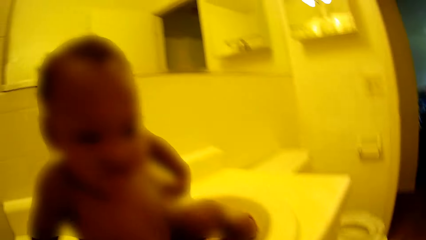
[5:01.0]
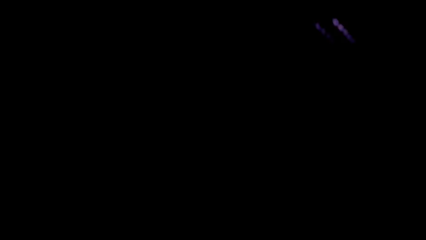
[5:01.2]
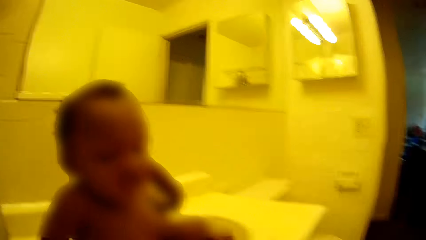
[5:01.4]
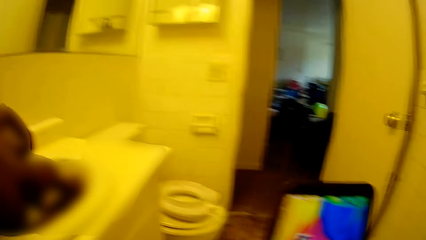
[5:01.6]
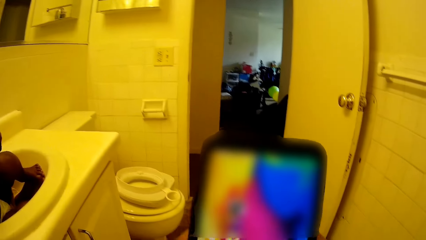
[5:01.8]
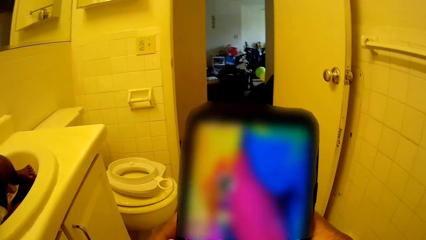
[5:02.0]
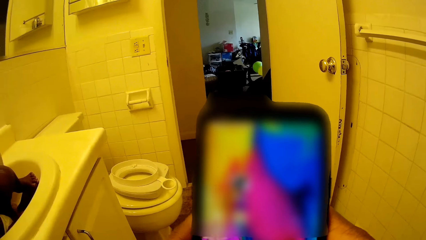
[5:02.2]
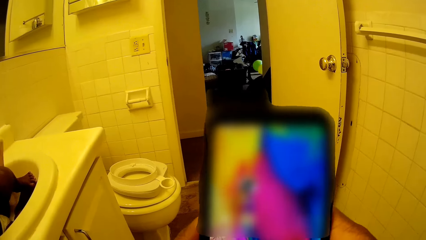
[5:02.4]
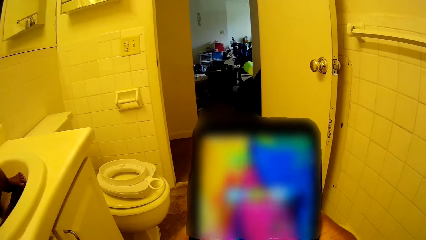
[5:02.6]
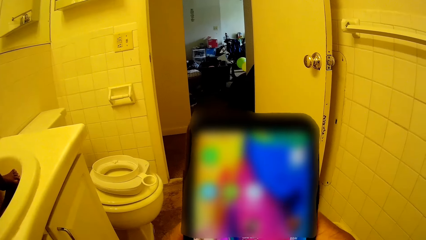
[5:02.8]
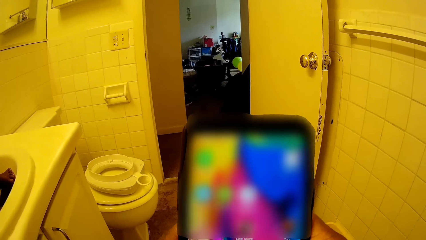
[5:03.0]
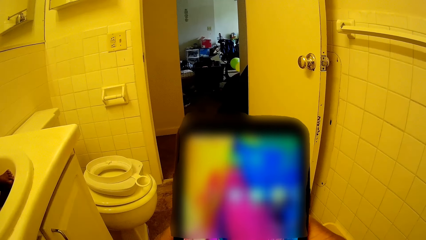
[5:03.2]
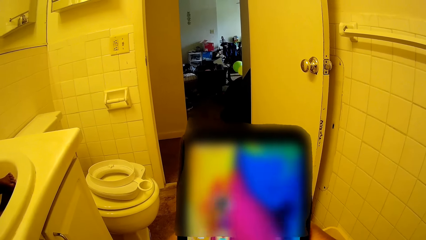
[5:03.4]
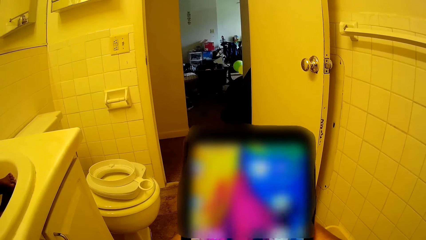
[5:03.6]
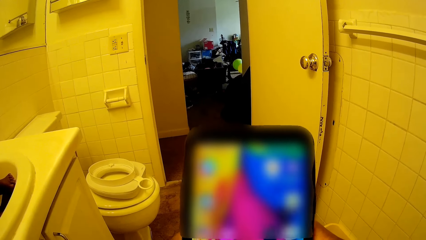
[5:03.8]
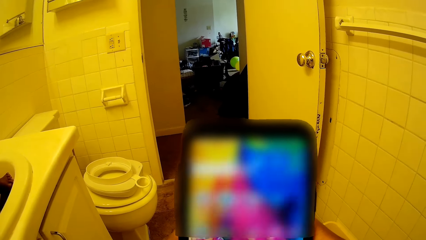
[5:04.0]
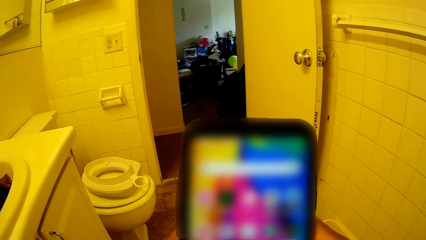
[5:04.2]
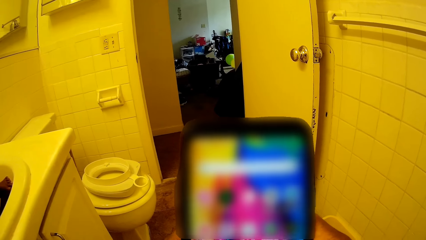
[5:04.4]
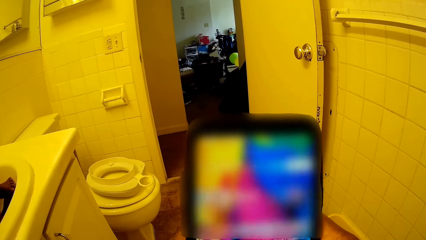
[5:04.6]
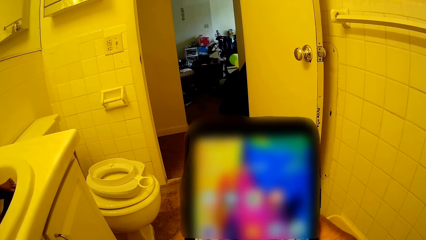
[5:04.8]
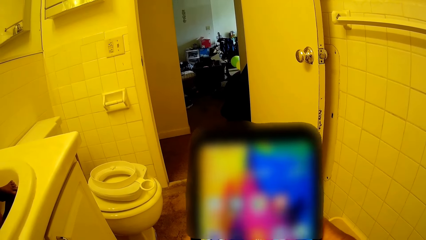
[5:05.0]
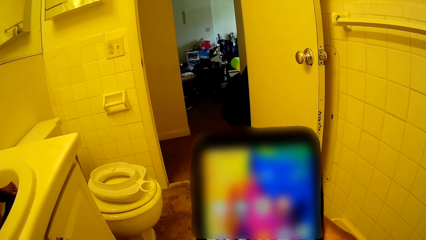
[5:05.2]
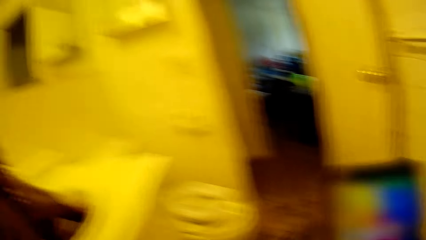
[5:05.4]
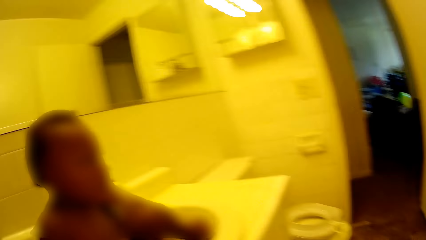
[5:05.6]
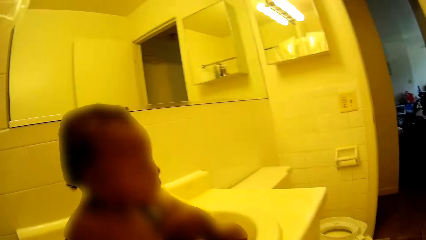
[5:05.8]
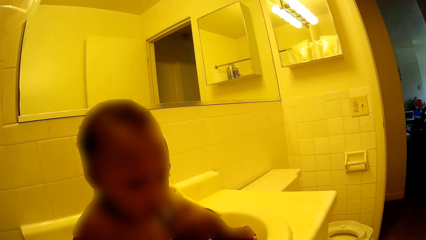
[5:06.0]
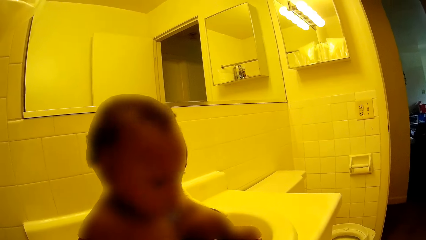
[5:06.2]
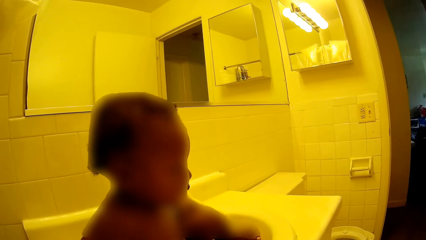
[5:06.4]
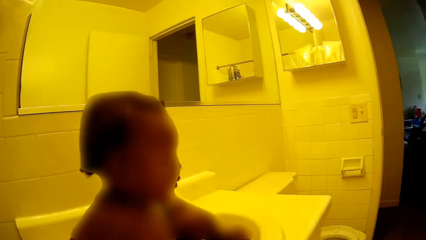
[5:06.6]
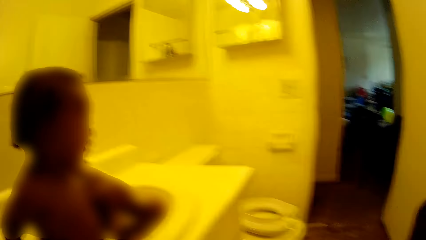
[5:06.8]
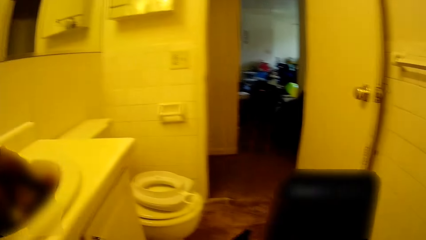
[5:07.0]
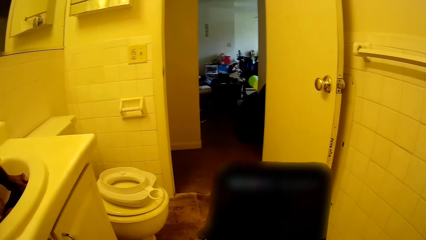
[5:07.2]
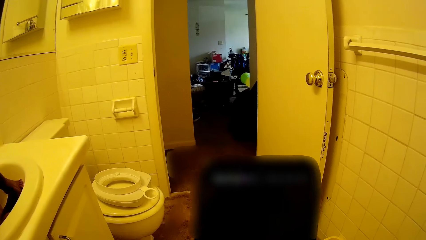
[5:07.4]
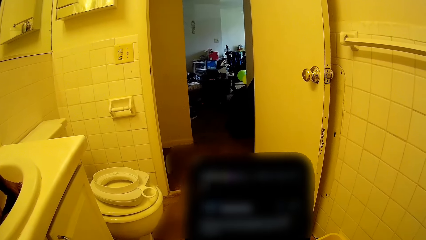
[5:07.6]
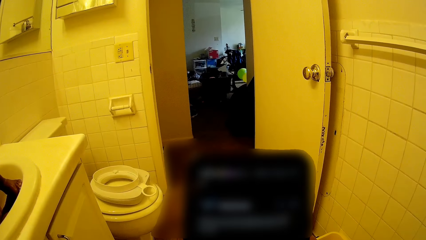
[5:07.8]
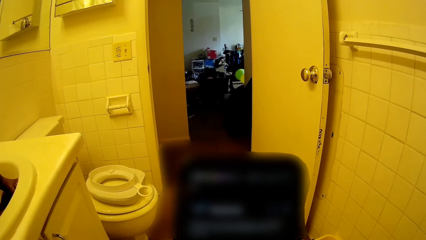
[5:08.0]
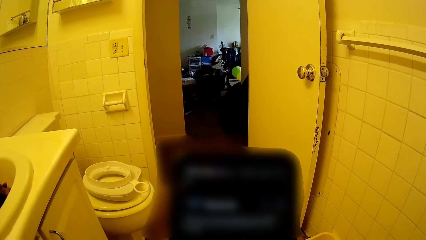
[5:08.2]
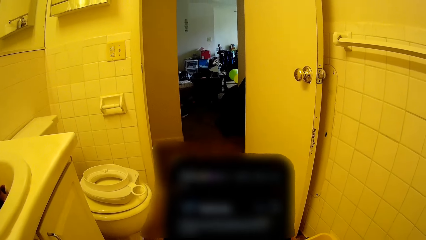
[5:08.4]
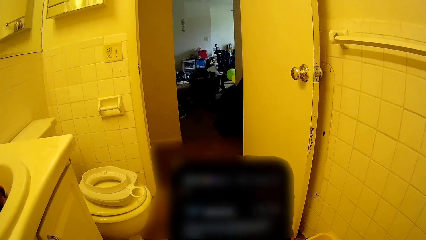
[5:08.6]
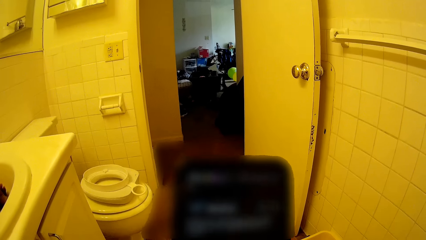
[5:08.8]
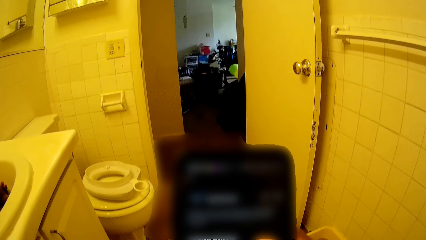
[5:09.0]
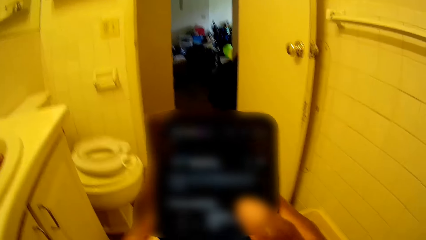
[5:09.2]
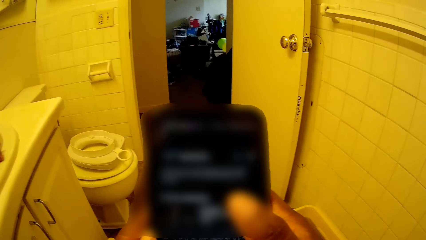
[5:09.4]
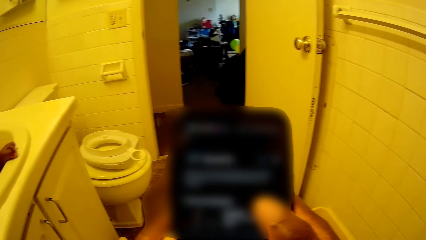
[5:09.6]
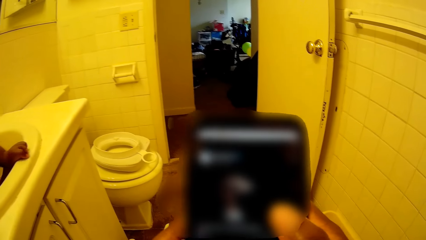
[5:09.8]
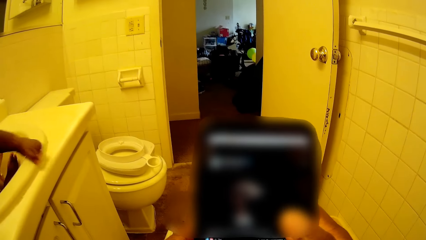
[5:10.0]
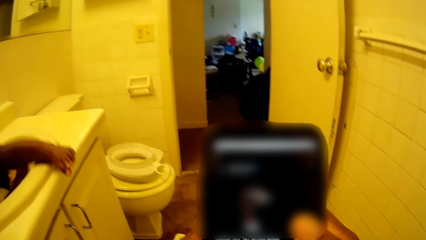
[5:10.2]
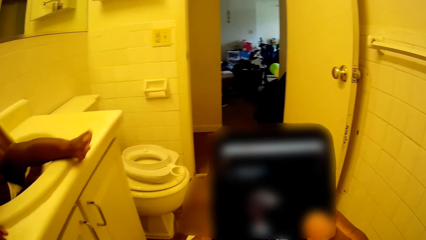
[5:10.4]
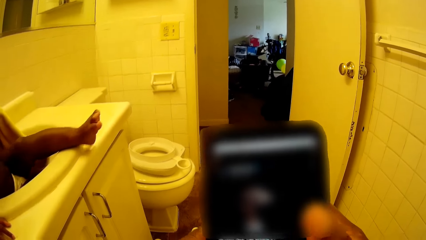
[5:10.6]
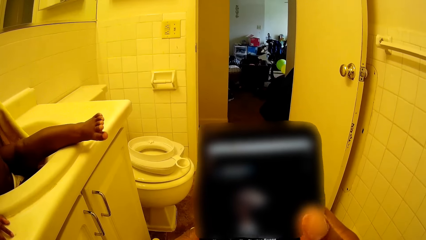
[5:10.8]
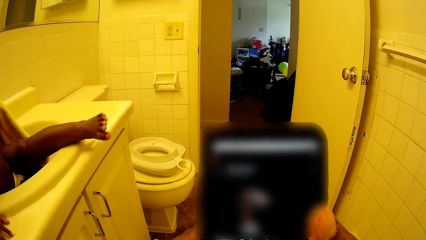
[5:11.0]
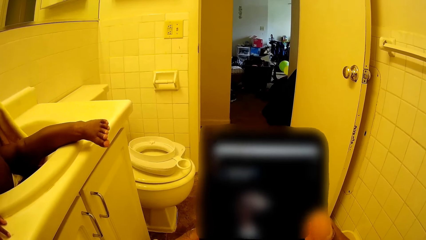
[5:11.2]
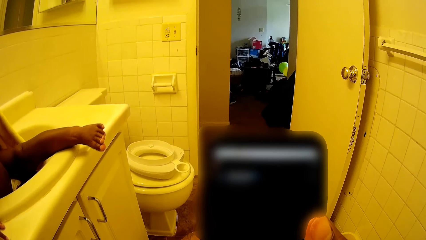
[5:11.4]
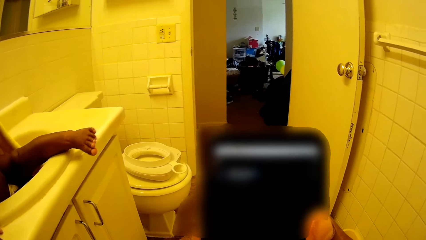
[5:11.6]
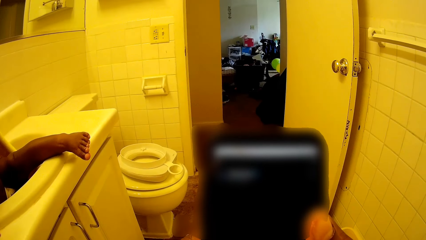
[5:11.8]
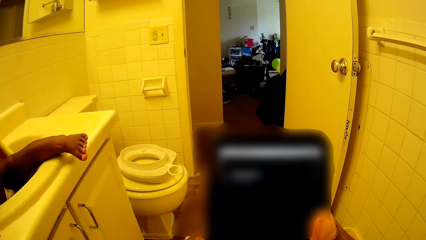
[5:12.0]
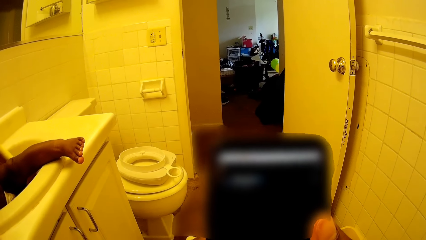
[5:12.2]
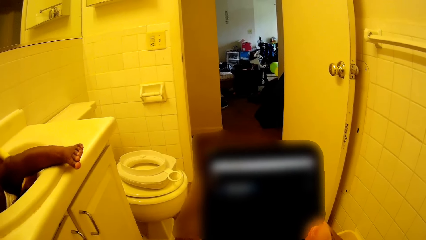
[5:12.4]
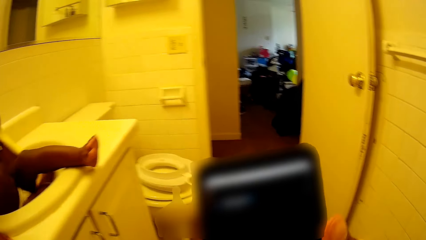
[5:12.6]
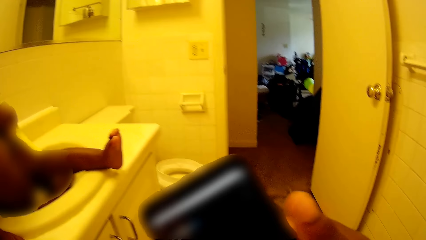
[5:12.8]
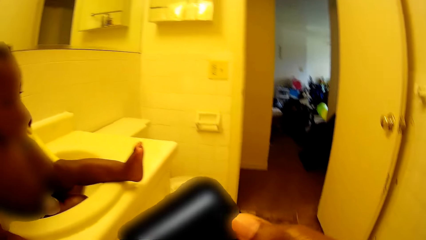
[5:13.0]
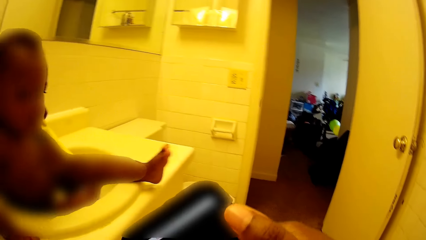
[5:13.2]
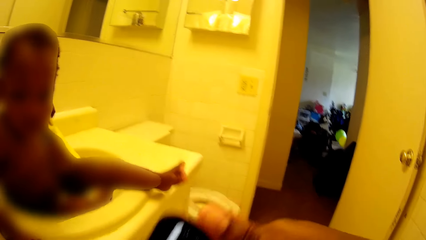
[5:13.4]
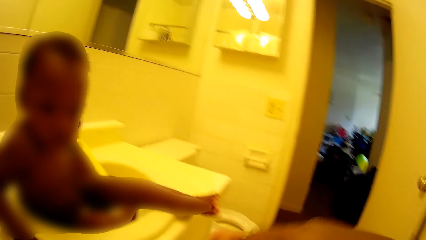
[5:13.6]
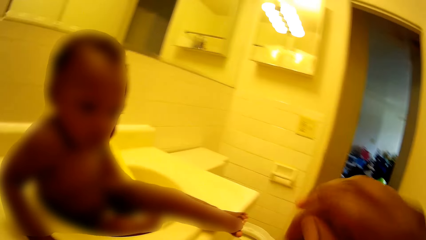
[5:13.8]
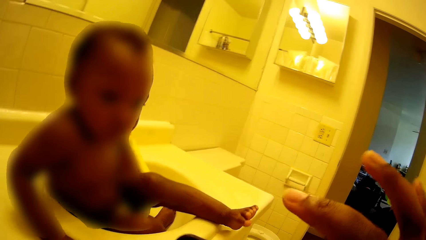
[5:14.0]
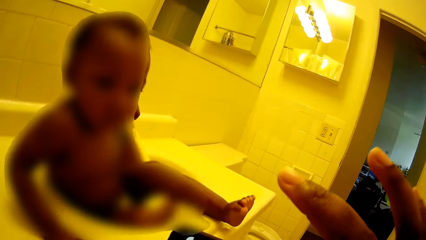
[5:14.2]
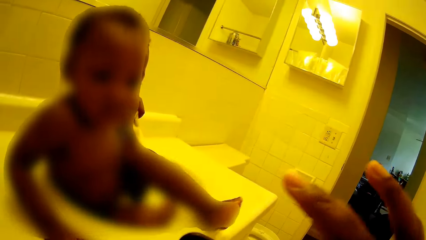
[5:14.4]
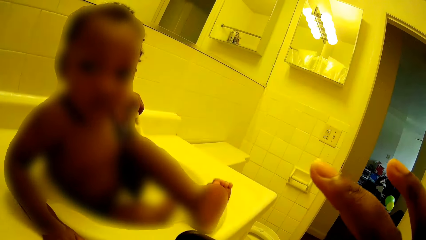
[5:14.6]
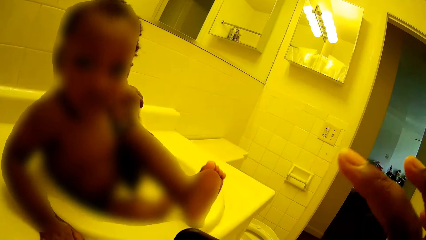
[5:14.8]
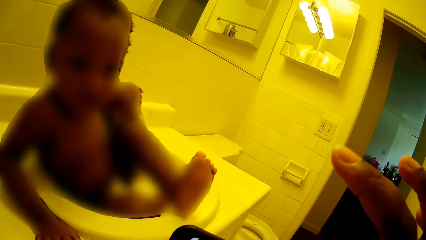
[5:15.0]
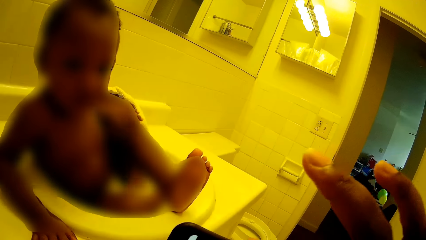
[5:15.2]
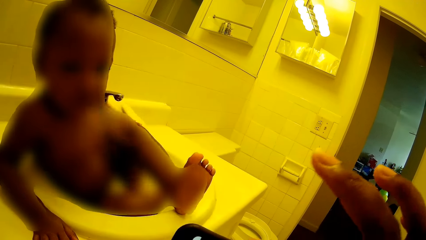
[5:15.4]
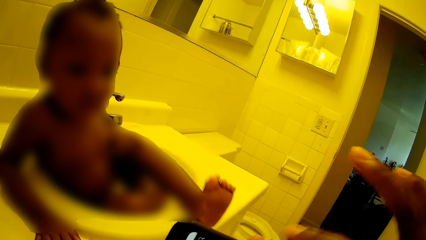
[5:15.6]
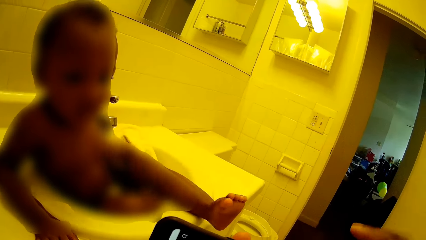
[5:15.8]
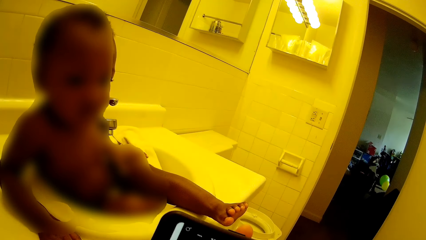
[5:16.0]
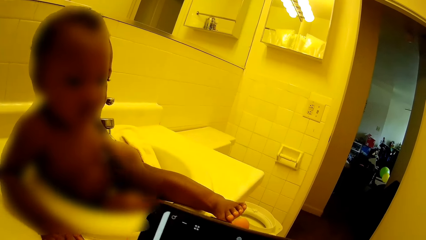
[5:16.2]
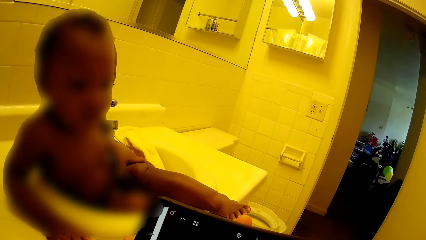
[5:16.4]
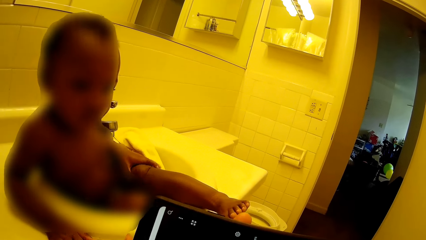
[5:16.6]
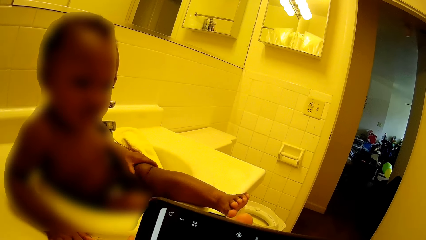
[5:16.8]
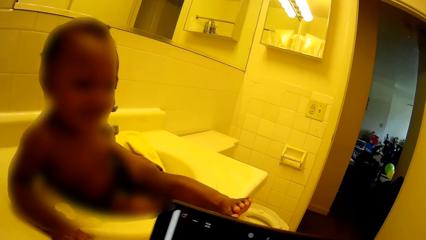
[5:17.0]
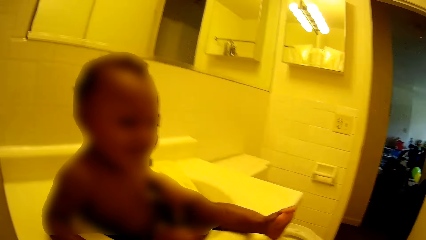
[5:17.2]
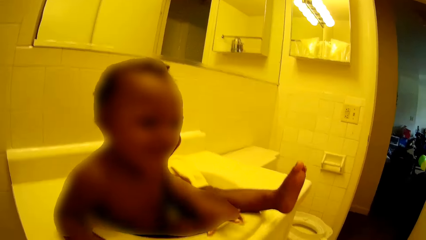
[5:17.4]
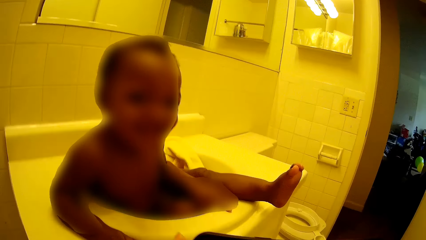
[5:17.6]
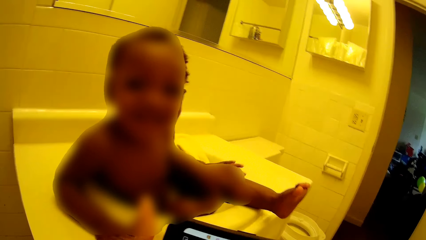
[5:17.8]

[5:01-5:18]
The camera wearer scrolls on the phone.
